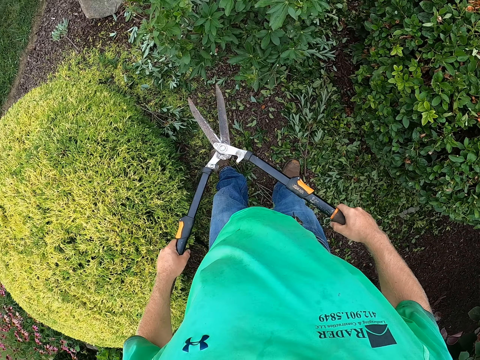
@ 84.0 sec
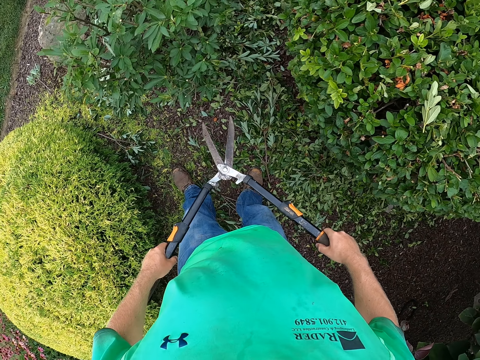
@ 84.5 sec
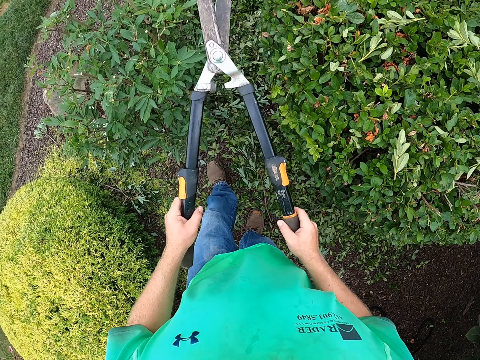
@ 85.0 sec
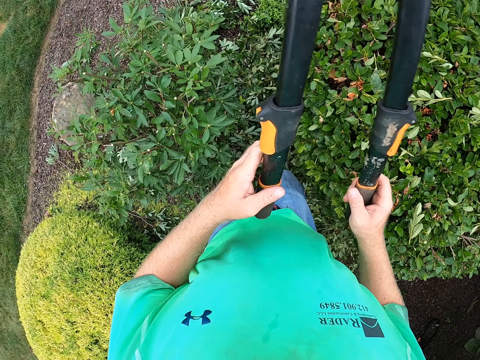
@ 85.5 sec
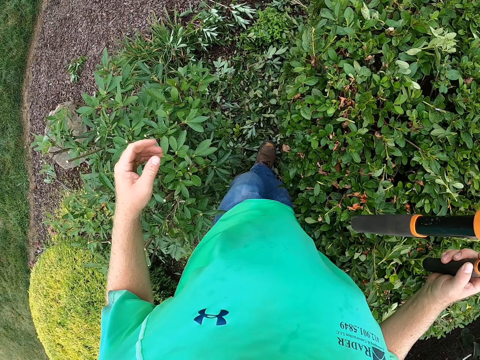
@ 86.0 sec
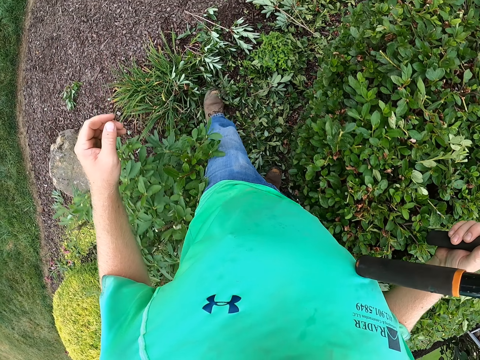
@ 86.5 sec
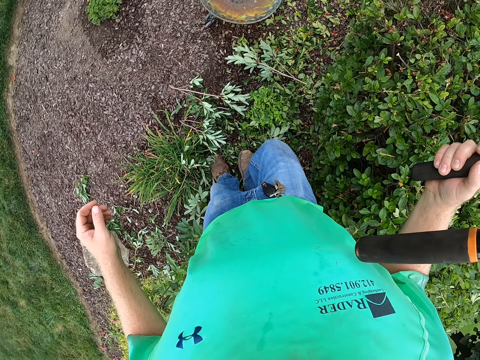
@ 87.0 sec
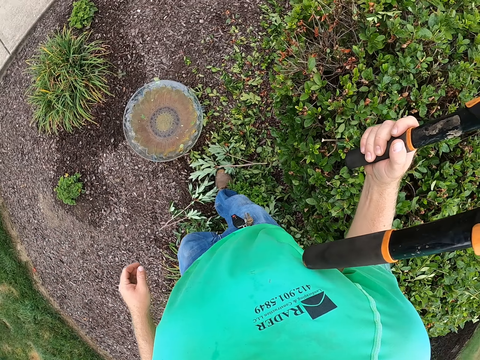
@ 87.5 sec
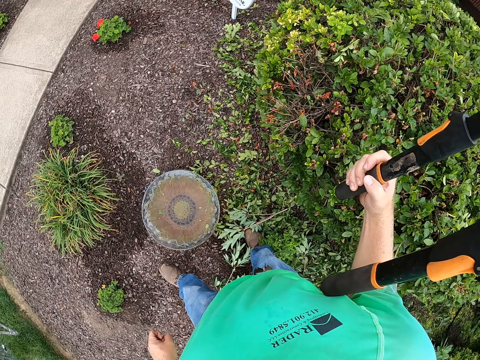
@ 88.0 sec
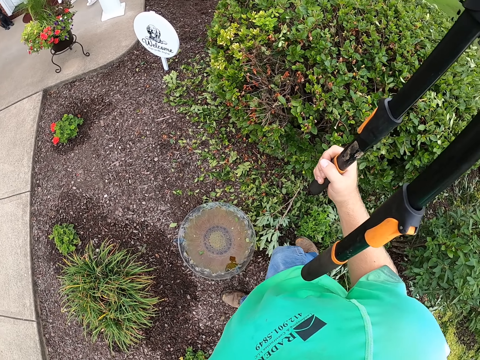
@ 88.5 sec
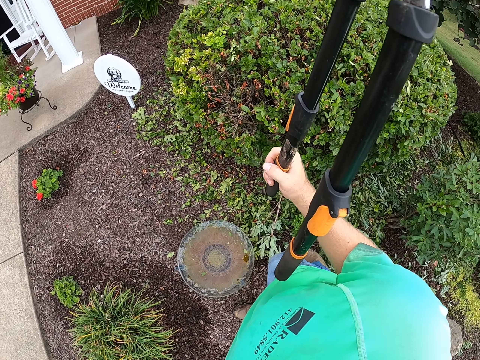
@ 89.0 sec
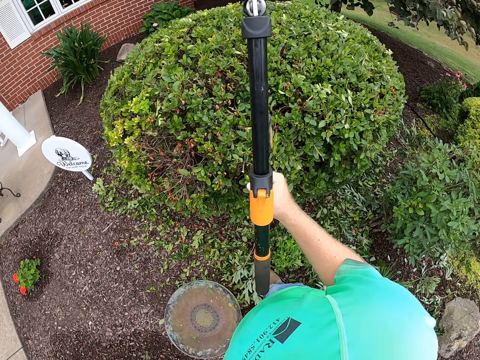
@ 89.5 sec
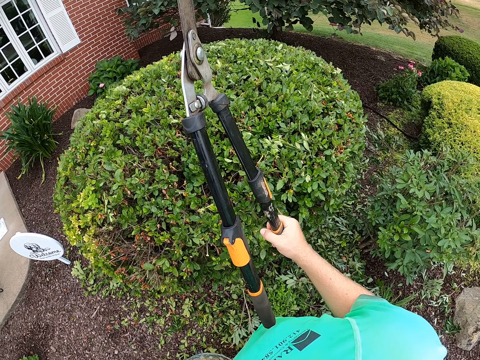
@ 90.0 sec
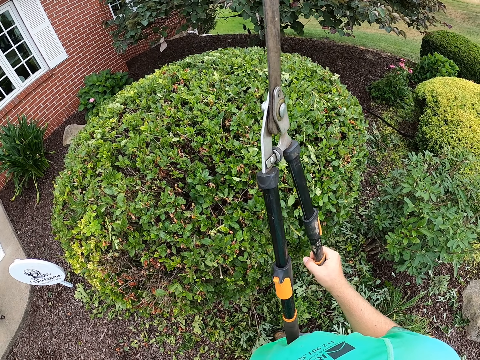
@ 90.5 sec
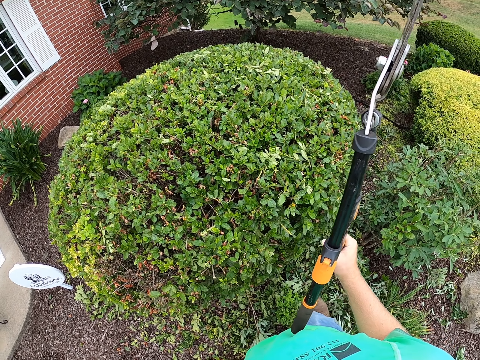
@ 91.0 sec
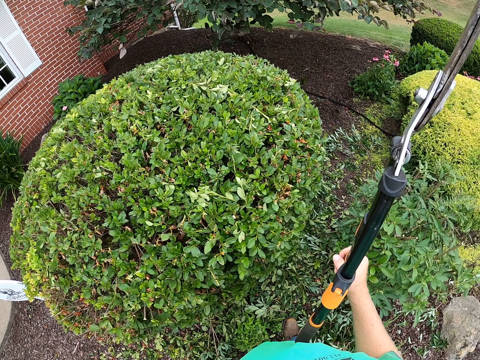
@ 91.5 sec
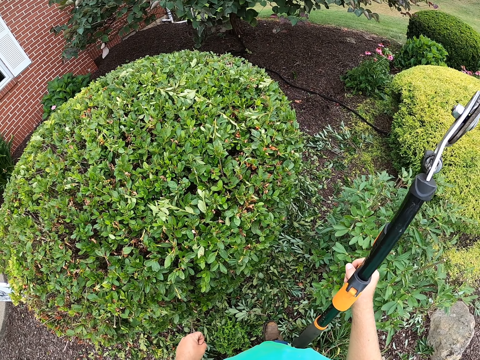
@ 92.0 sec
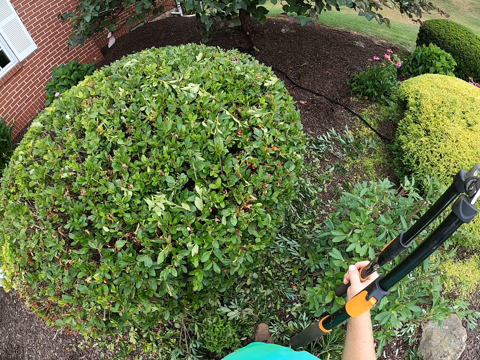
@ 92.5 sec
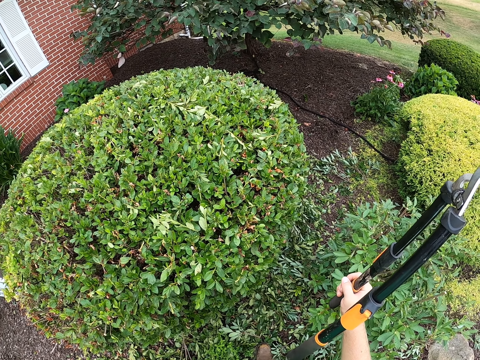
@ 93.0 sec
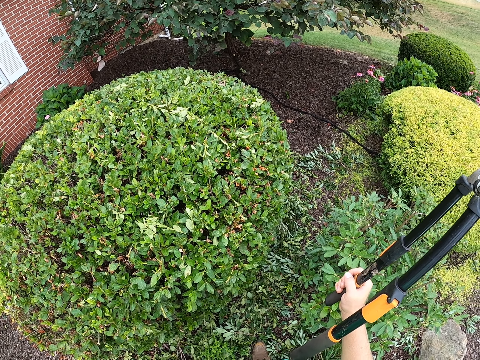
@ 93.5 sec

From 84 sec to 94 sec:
The camera wearer lifts up the hedge shears. They make a step. They look around. They lift up the secateurs.

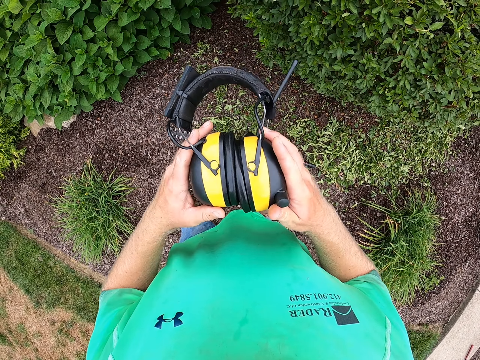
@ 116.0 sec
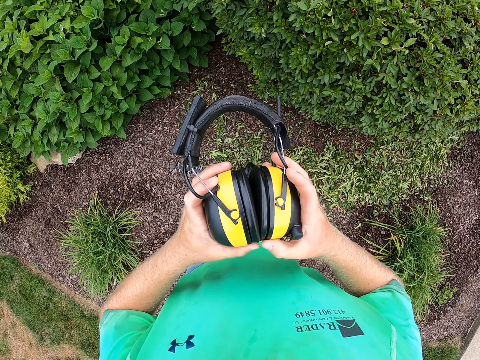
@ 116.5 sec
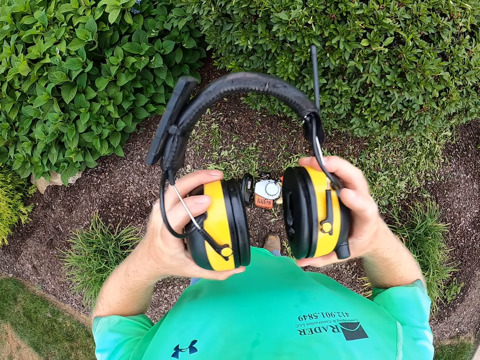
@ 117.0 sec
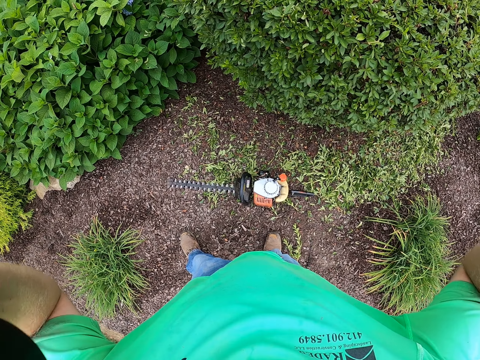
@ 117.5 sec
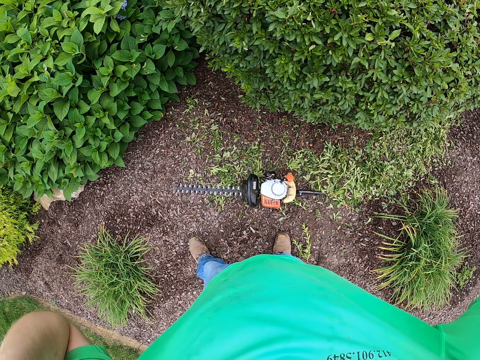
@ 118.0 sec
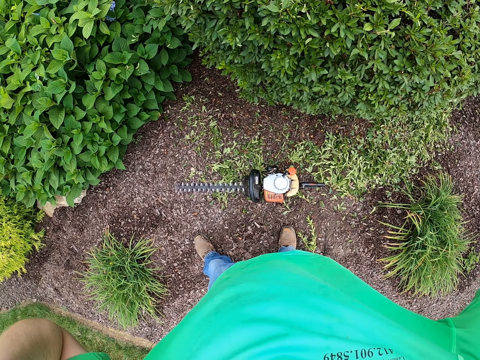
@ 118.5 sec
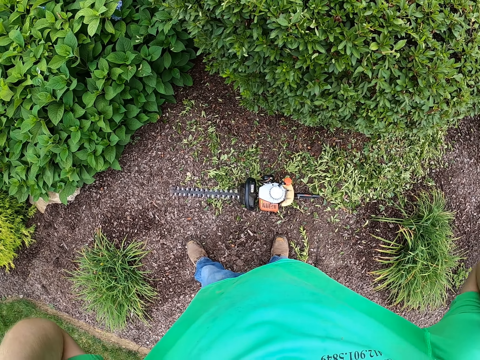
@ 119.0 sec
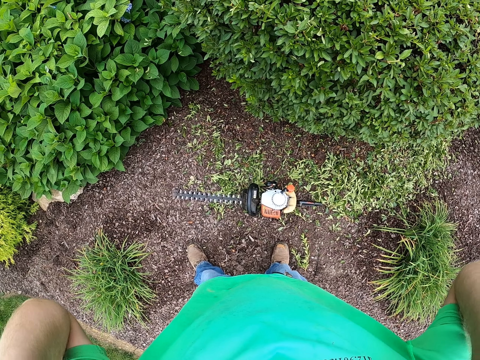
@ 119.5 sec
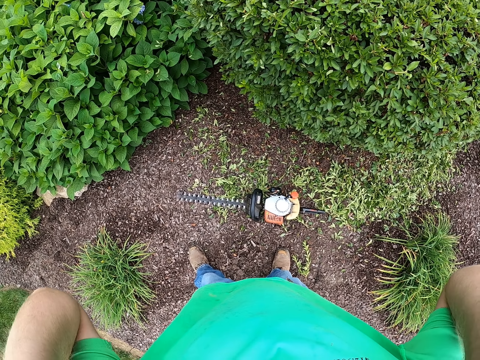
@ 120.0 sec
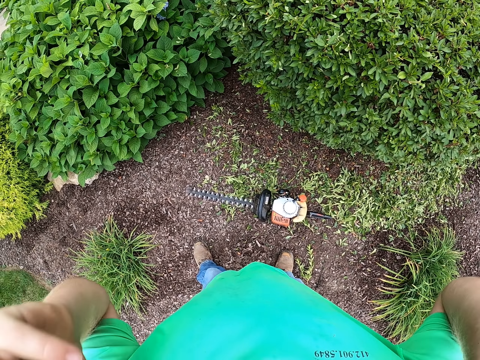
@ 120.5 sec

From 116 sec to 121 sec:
The camera wearer puts the headphone on the ears.

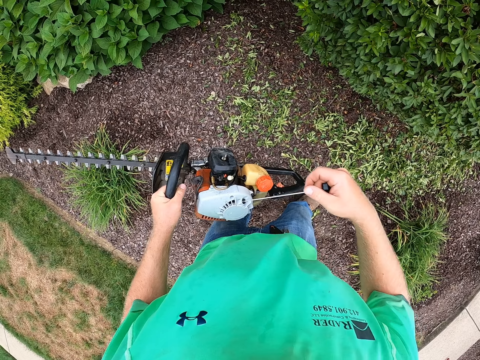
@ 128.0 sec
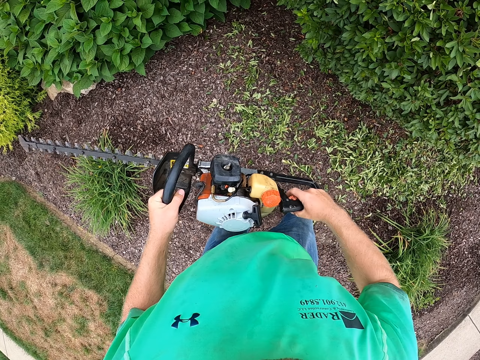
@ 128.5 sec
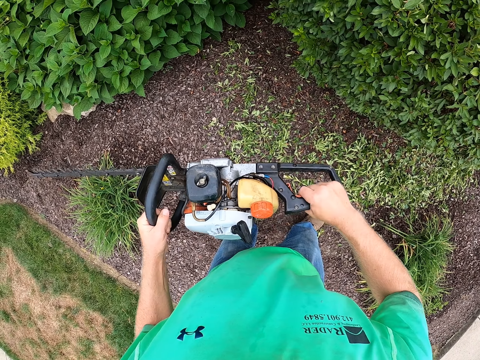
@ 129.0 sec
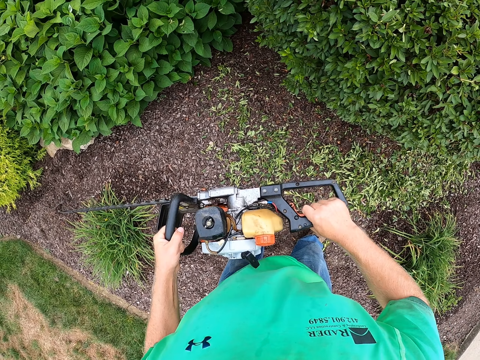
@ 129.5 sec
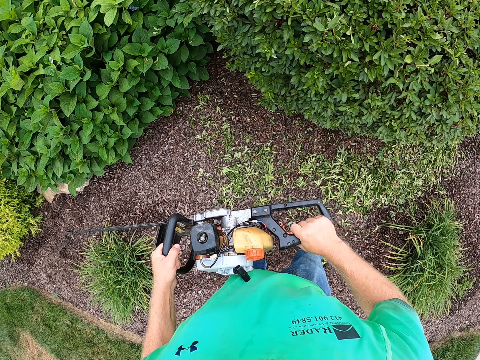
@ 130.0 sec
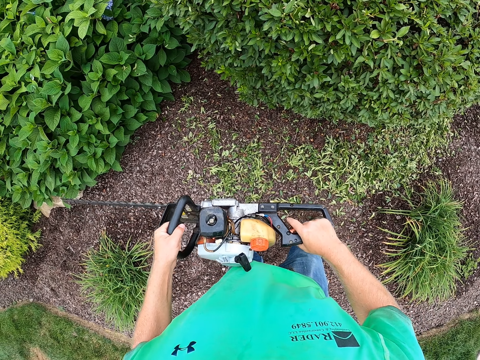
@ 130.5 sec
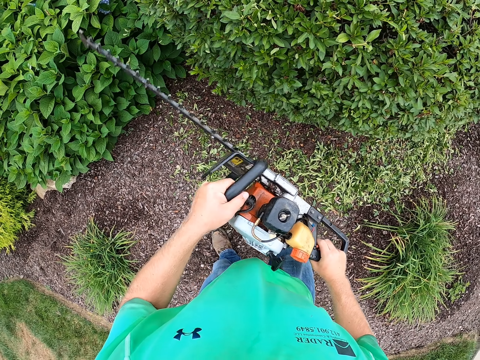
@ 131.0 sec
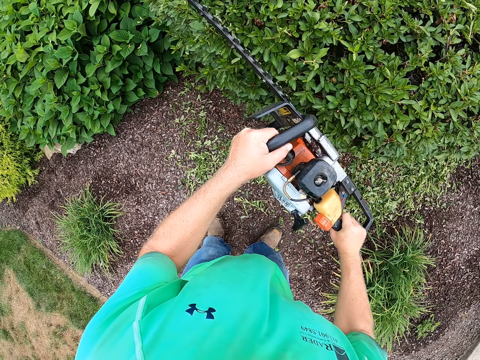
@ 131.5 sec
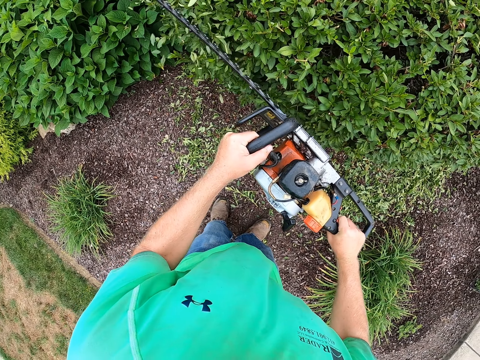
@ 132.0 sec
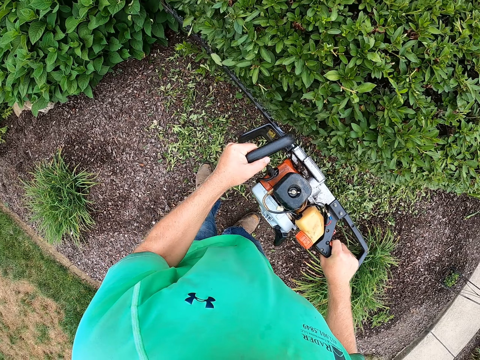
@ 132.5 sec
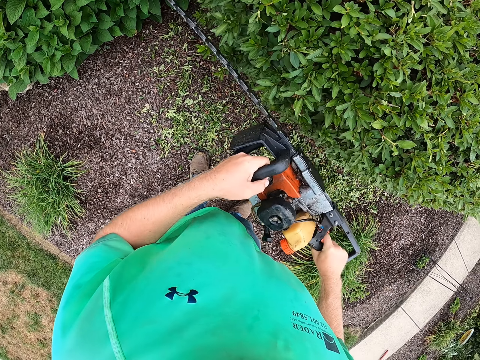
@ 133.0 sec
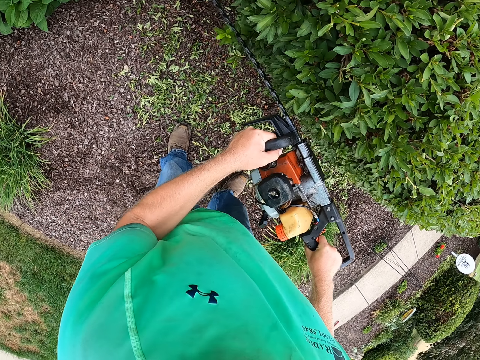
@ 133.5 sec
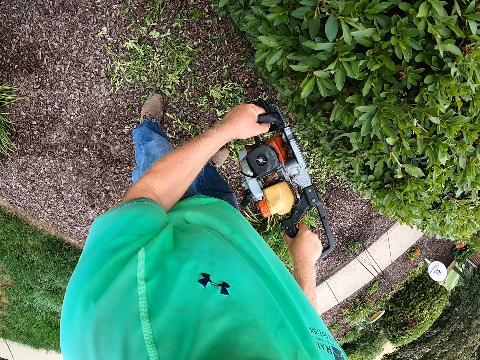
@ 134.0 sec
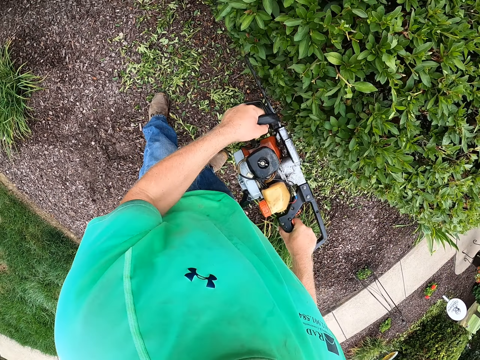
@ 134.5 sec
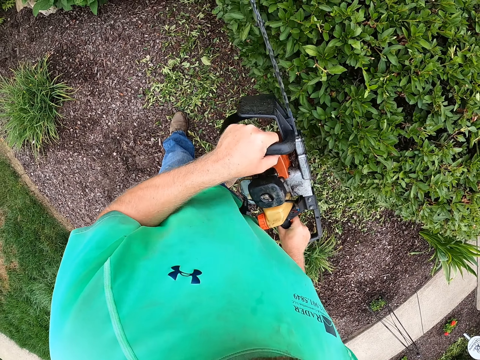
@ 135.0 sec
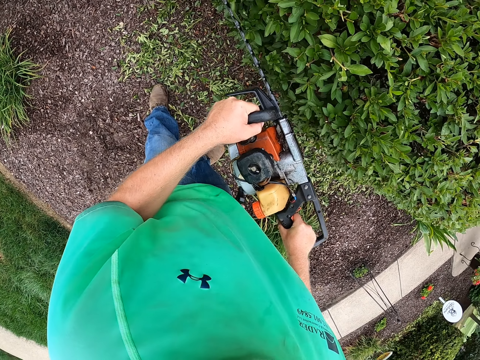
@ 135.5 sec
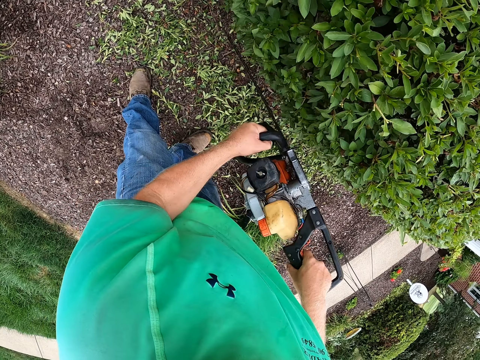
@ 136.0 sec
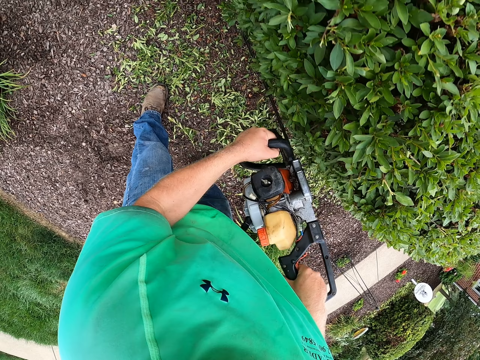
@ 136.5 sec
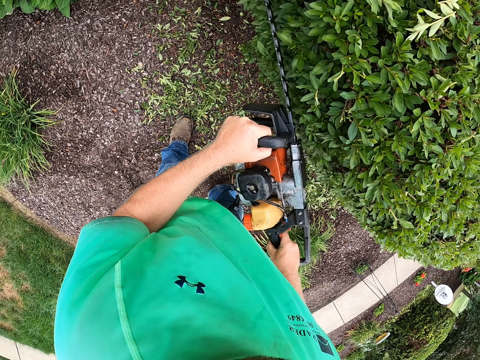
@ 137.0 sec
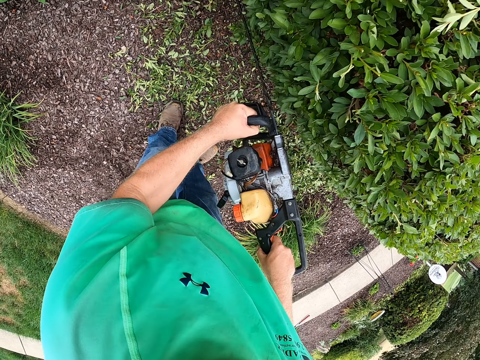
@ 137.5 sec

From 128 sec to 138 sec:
The camera wearer holds the pruning machine with both hands. They trim the tree with the pruning machine. They start cutting the grass.
